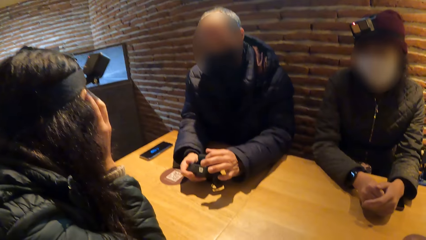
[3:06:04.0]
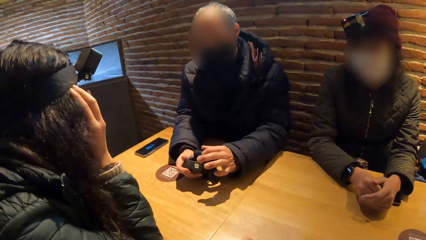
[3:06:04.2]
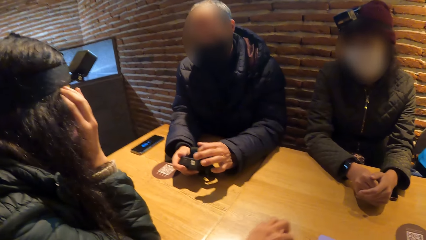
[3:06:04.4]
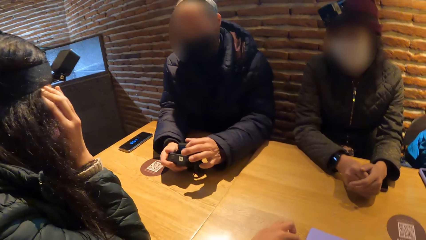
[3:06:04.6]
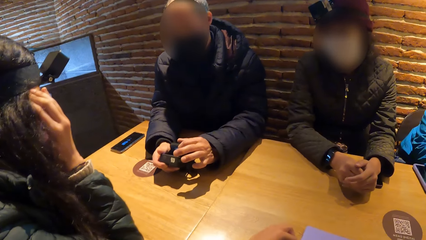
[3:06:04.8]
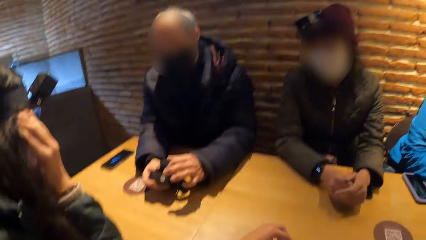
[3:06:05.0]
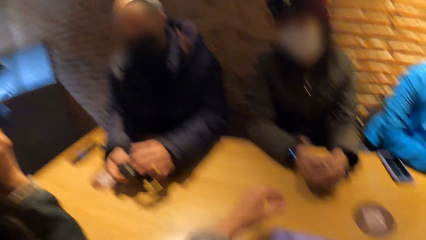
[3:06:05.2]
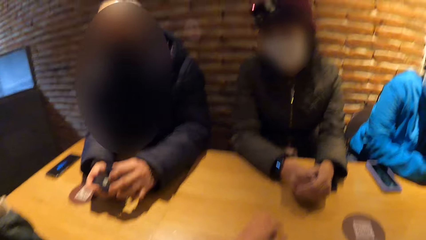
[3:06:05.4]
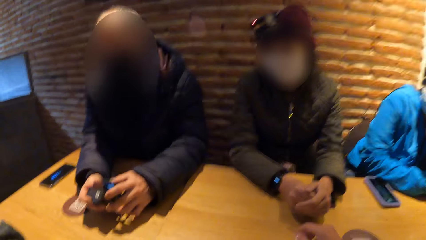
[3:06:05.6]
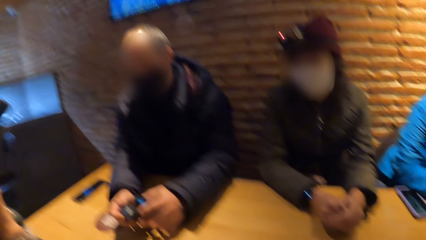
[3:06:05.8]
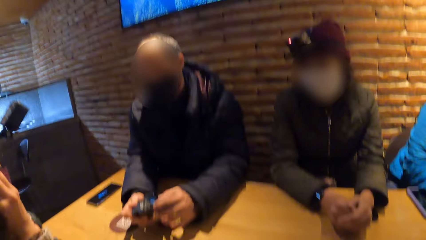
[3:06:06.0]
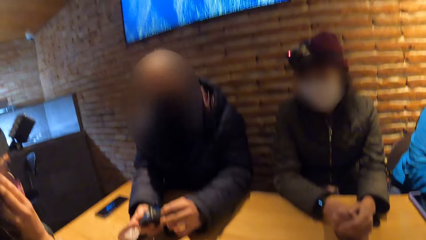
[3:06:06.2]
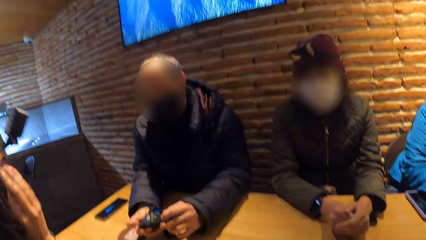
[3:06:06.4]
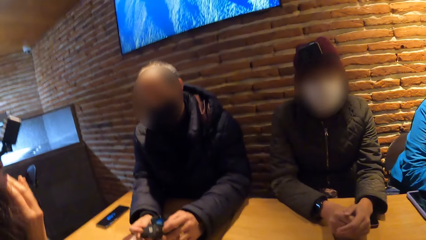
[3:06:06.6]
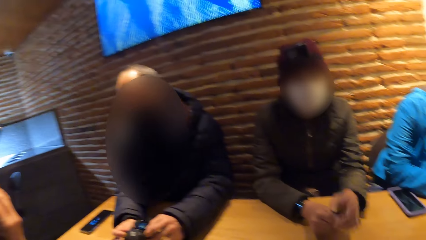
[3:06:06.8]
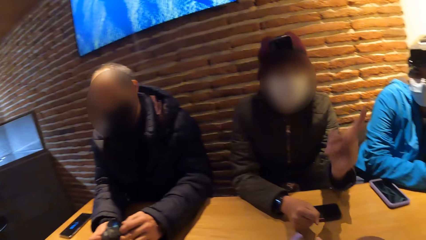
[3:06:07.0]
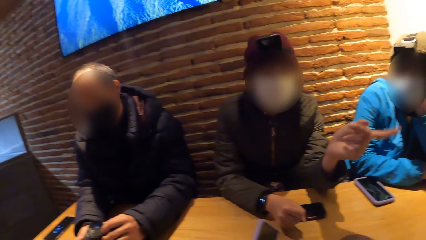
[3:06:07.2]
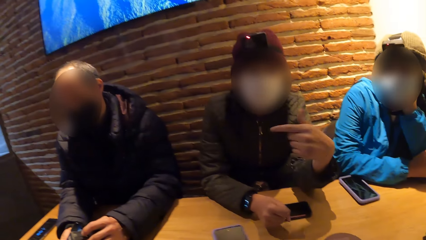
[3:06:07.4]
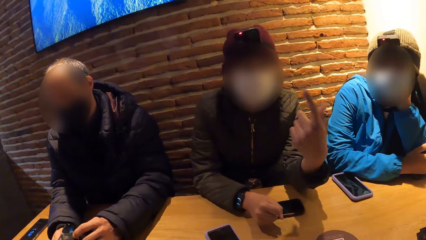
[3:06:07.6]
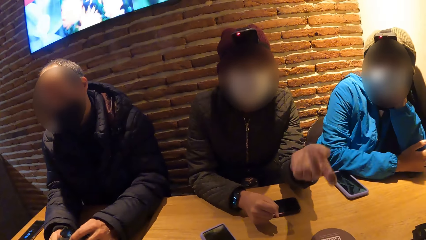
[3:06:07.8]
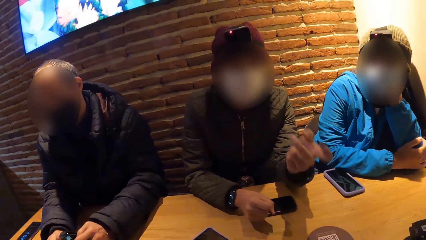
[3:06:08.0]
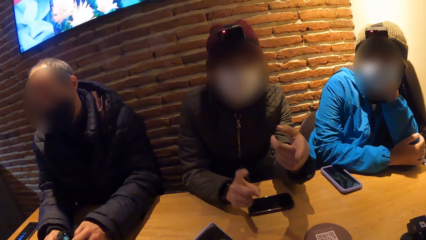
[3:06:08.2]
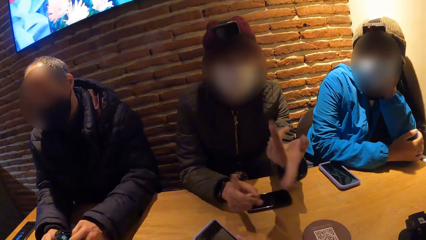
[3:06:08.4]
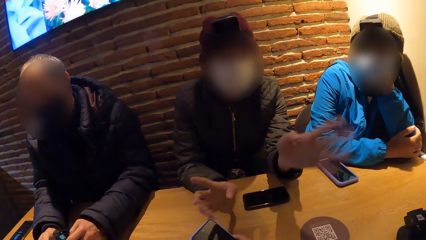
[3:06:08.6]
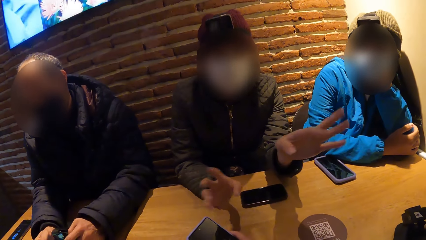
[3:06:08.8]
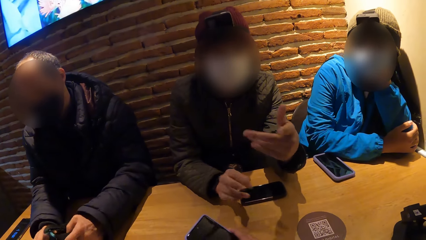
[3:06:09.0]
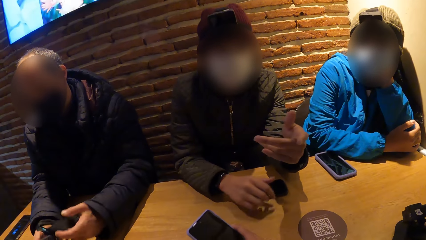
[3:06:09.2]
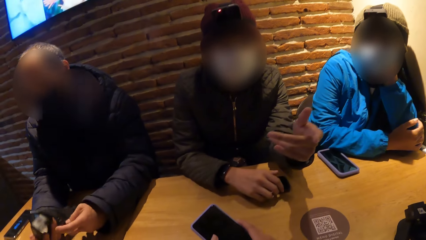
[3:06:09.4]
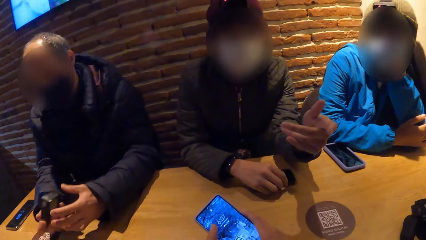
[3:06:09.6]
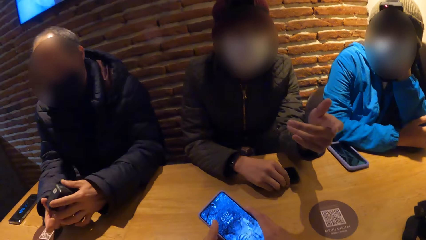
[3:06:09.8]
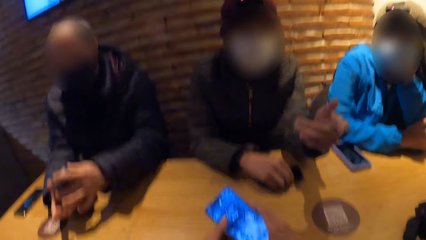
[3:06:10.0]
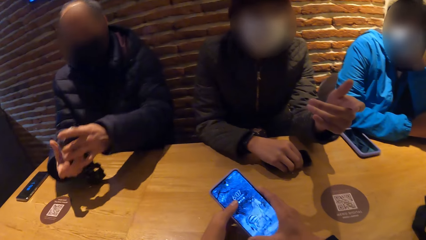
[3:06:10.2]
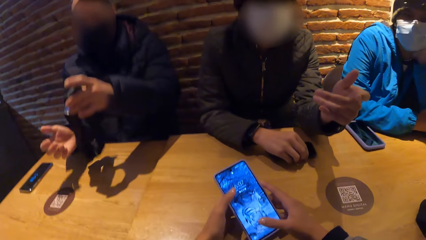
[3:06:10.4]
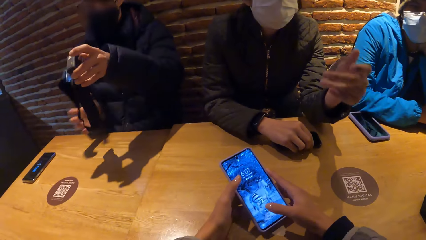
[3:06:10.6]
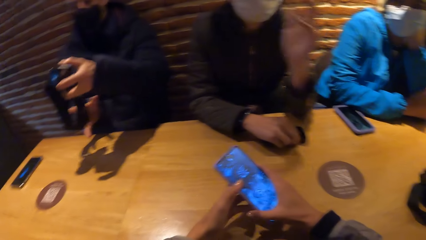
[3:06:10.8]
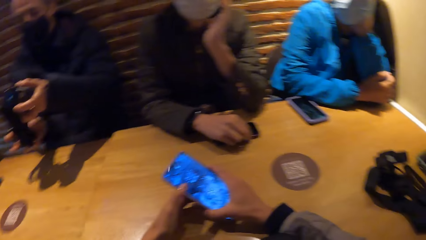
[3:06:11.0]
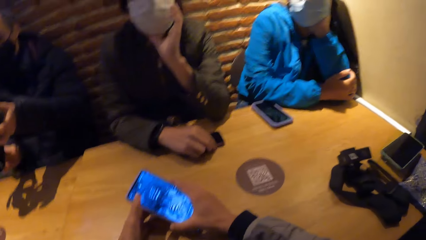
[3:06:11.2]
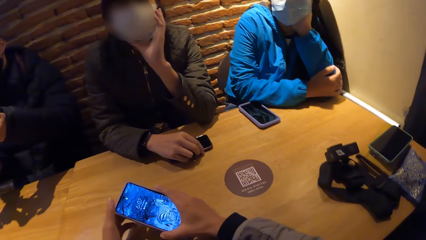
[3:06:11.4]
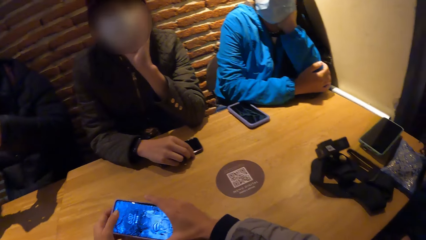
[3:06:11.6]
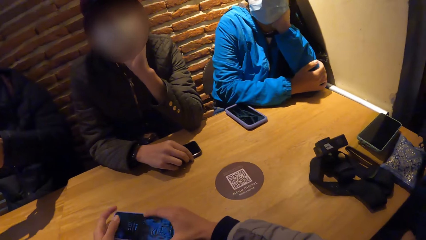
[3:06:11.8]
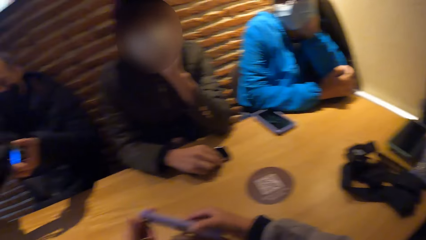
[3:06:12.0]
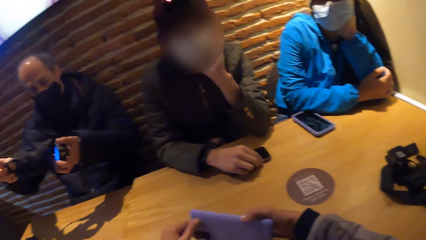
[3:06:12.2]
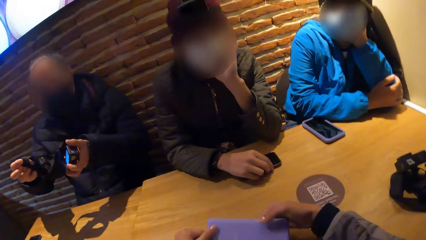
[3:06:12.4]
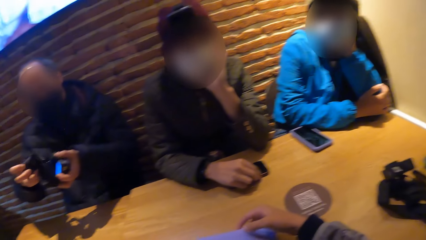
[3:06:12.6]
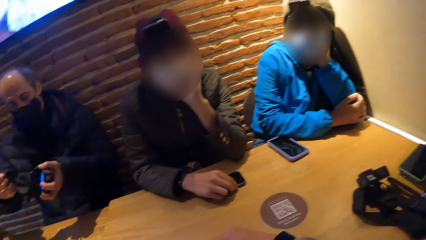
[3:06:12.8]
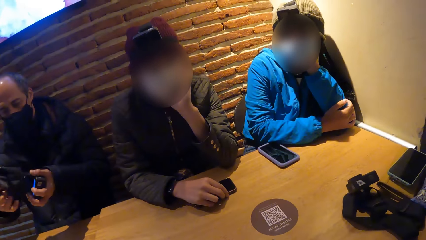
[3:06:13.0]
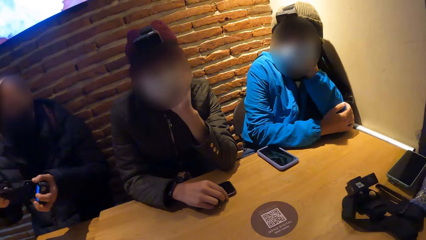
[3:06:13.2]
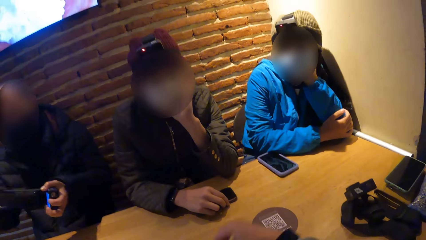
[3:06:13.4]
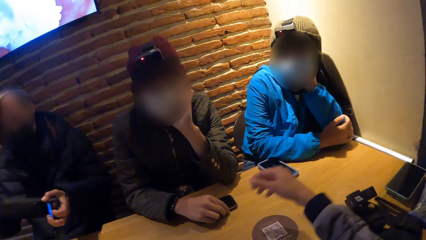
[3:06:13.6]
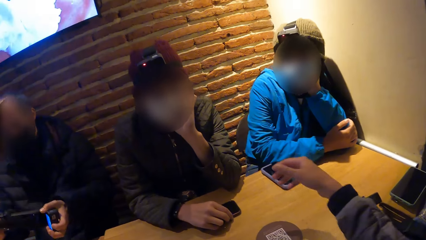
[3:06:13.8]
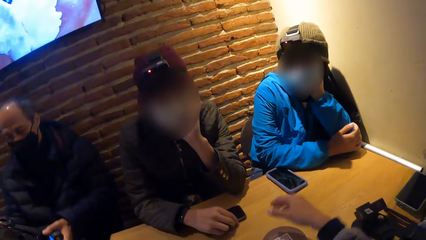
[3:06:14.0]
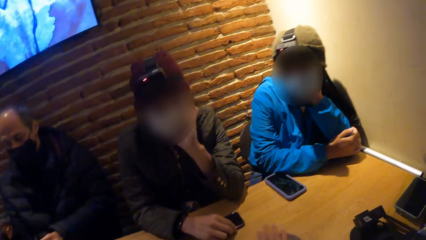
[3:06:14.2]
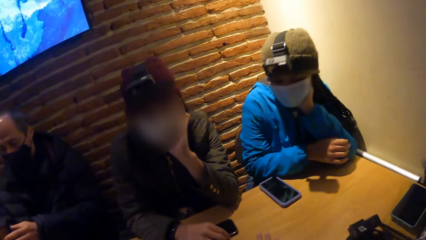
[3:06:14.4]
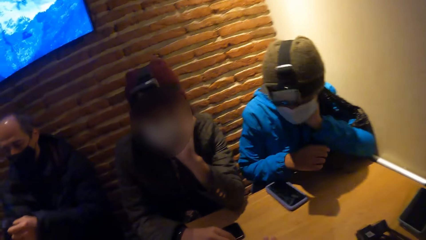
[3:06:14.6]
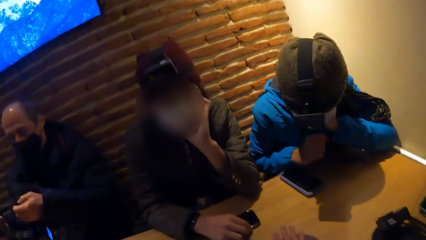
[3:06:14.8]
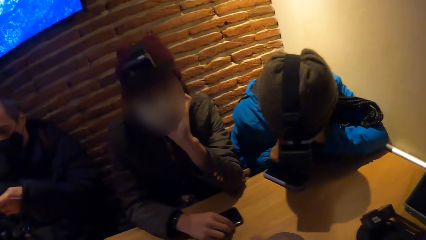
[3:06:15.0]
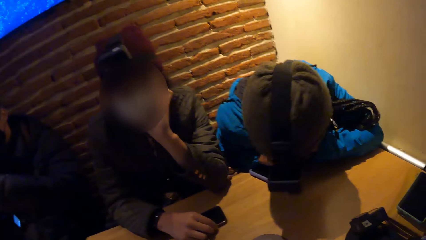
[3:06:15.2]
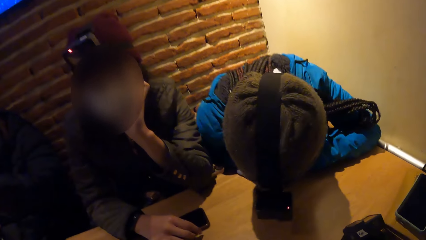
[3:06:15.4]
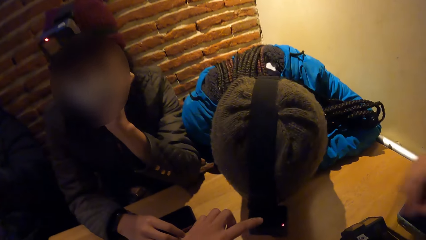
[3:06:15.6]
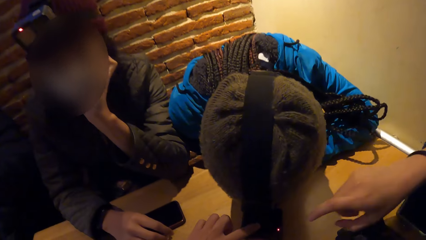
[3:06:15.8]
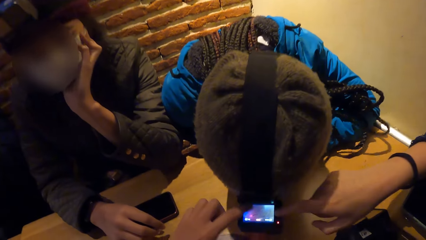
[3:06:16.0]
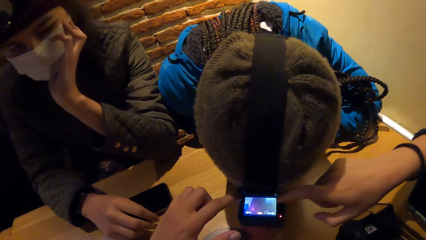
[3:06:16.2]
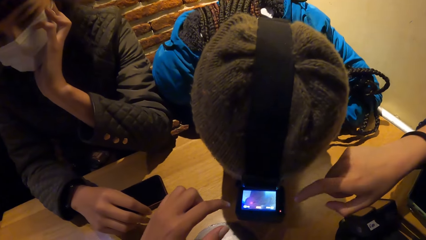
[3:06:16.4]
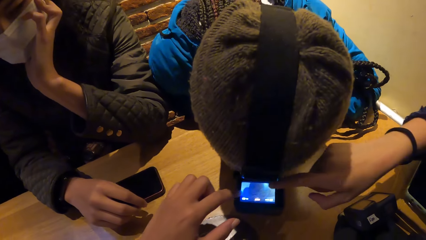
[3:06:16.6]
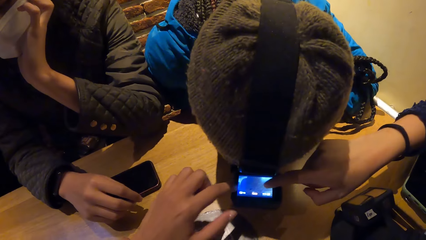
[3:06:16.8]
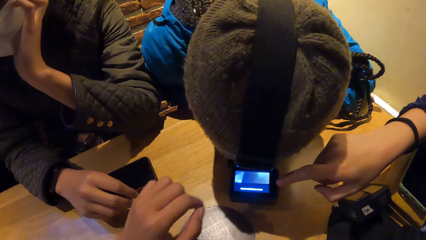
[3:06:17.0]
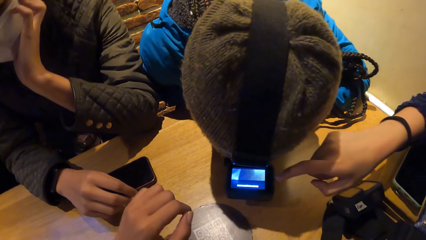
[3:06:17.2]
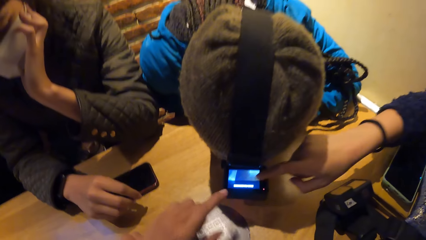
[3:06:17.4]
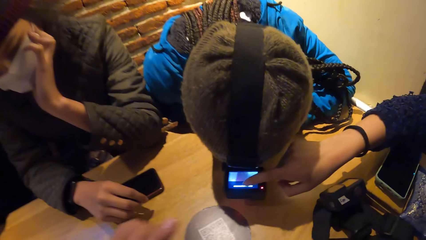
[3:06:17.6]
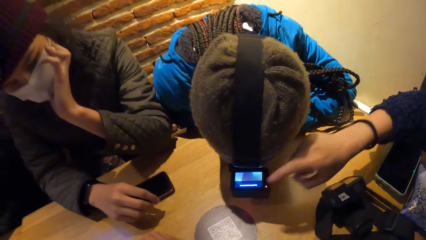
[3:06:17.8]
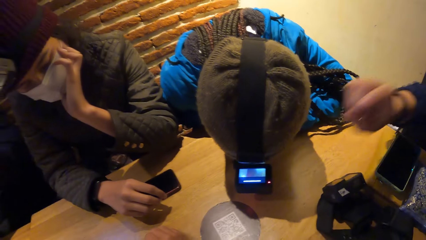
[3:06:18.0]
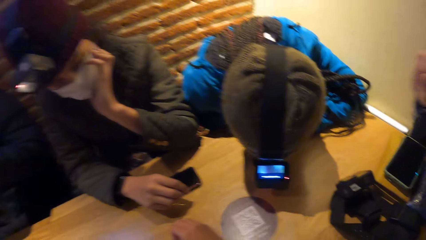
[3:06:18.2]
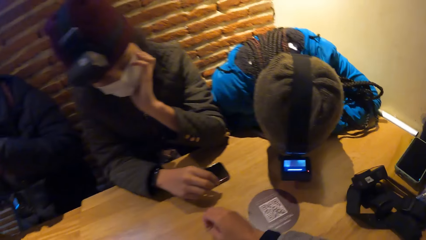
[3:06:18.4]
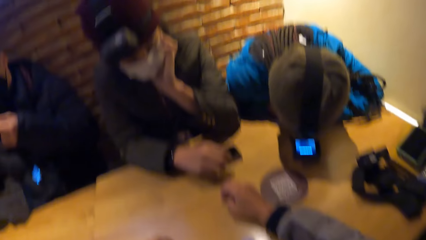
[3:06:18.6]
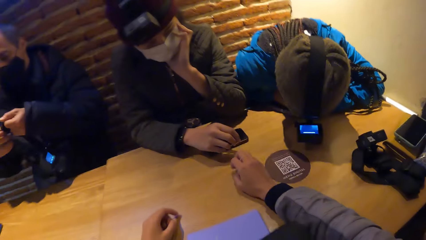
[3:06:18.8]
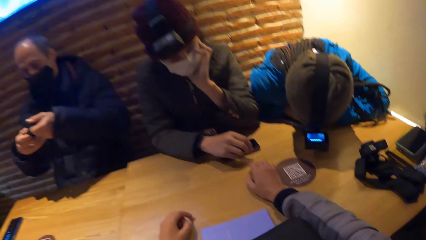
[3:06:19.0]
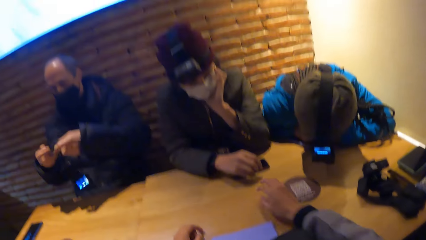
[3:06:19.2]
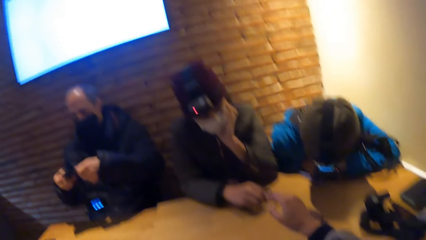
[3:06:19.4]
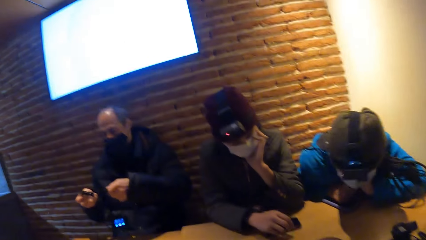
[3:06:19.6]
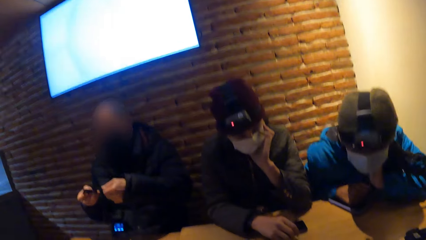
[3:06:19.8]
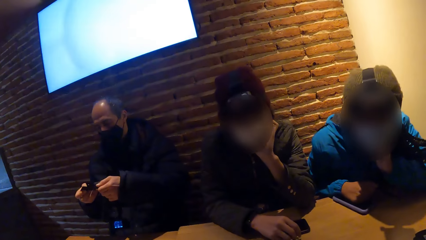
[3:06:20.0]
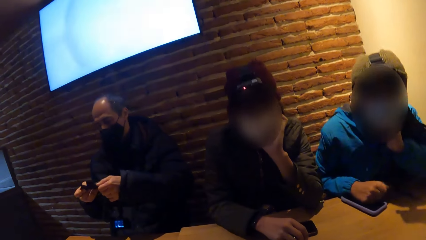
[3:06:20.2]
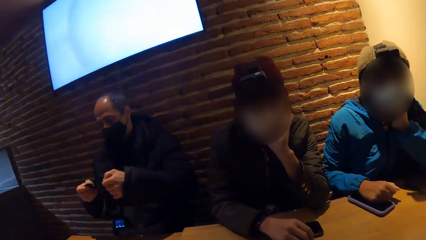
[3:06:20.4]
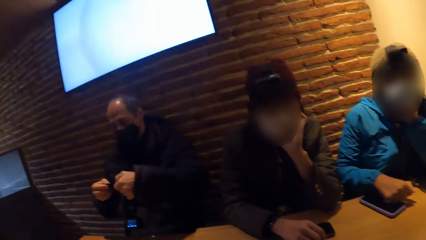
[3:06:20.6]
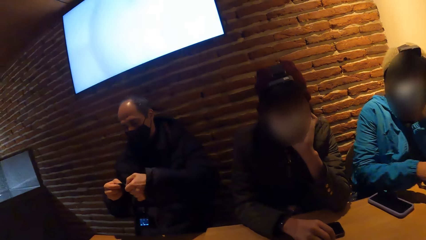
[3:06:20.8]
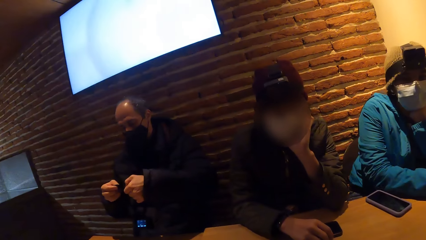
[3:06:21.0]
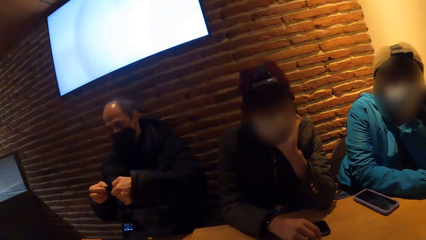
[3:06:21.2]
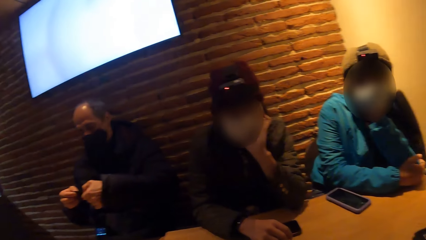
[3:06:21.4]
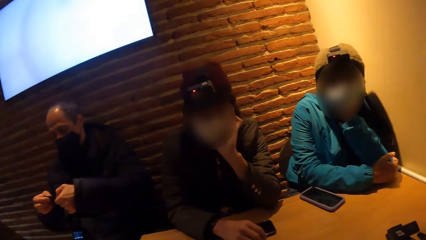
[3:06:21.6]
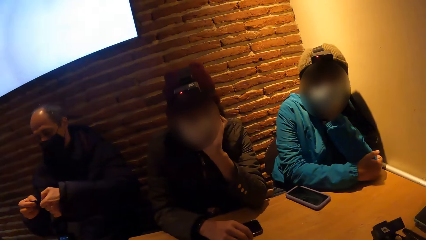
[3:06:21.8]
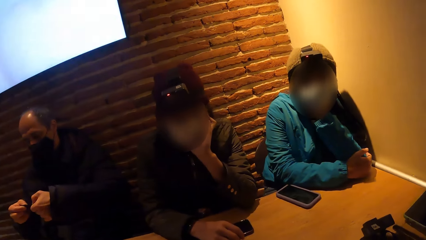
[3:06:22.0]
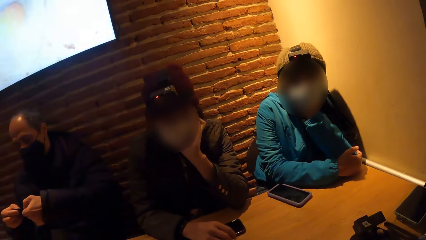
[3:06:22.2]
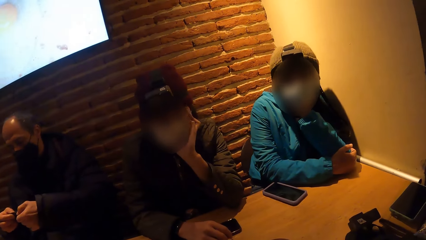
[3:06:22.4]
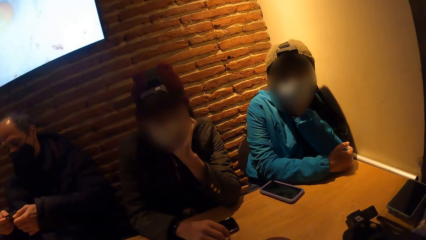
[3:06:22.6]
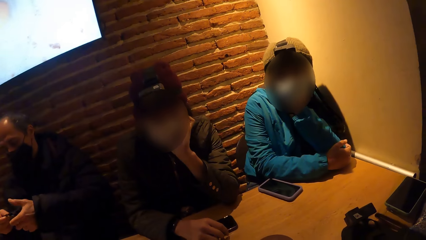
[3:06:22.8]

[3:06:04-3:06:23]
A woman gestures with her hand. The camera wearer operates the phone in her hands. She looks at the phone. The woman holds the phone on the table with her right hand. A man holds the camera. The woman touches her face with her left hand. The camera wearer moves her hand. Another woman leans towards the camera wearer. The camera wearer presses a camera on the second woman's head with her left hand. A third woman presses the camera on the second woman's head with her right hand. The camera wearer touches the camera. The third woman touches the camera. The man adjusts the straps of the camera in his hands. The camera wearer moves her hand.
